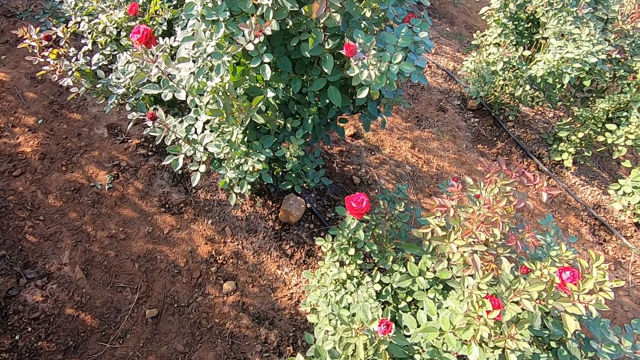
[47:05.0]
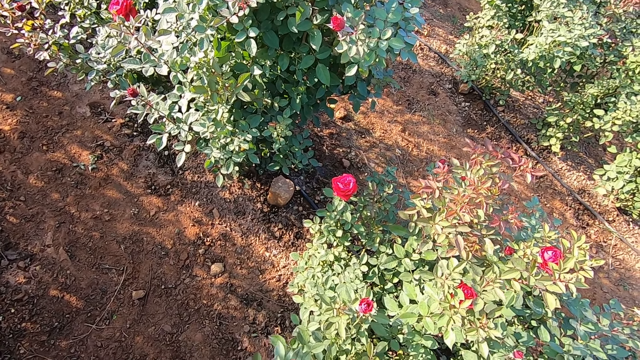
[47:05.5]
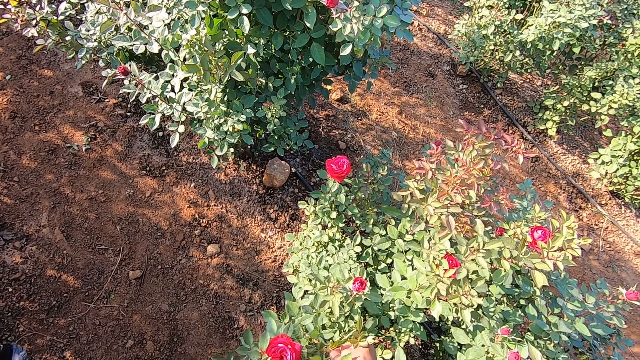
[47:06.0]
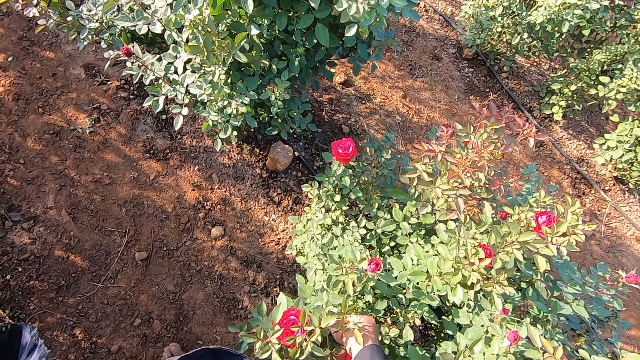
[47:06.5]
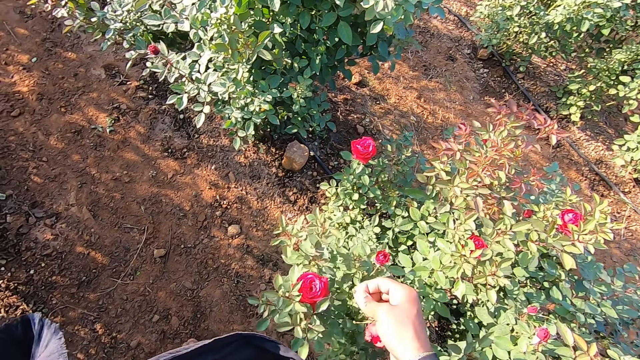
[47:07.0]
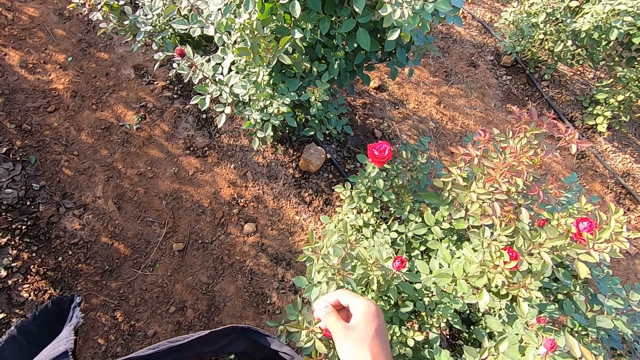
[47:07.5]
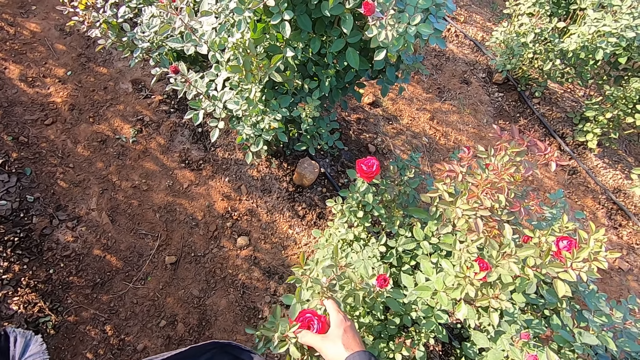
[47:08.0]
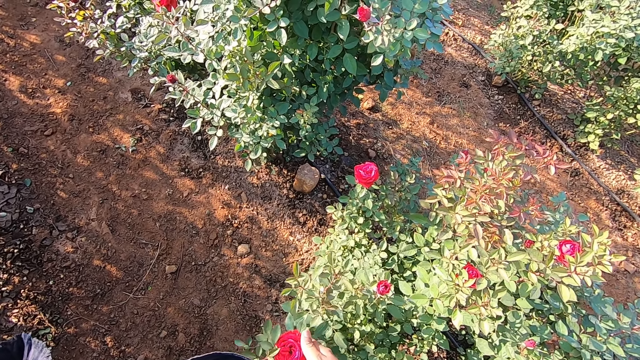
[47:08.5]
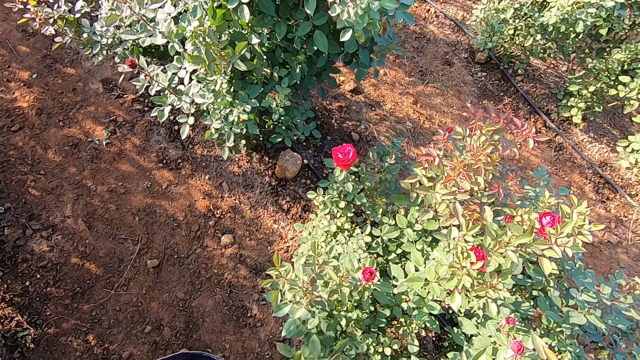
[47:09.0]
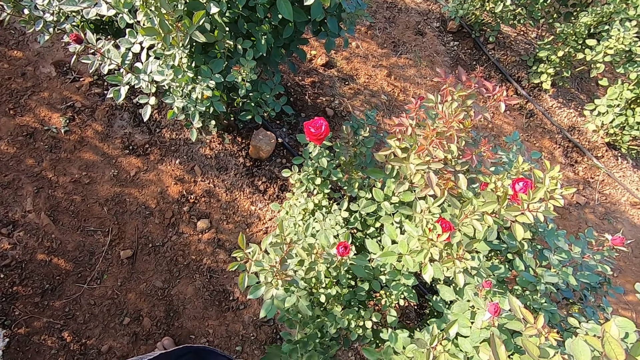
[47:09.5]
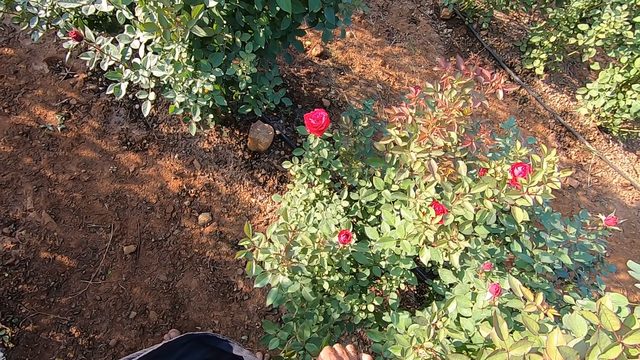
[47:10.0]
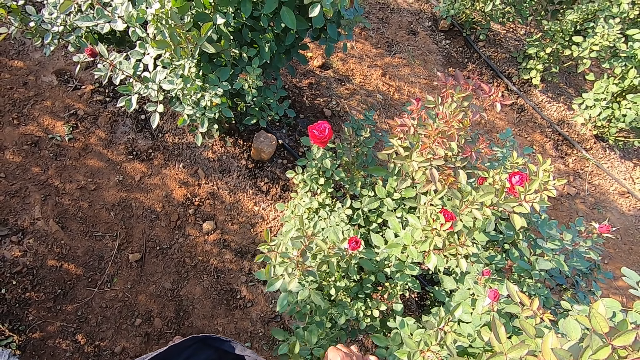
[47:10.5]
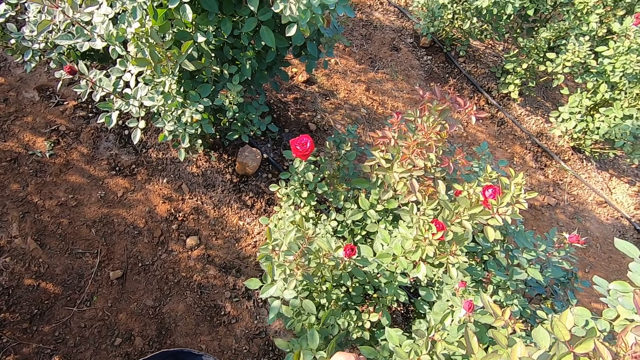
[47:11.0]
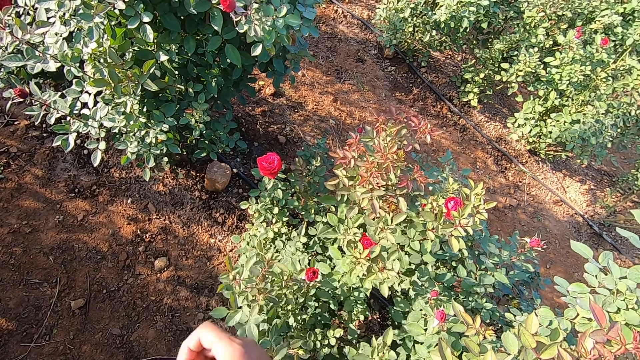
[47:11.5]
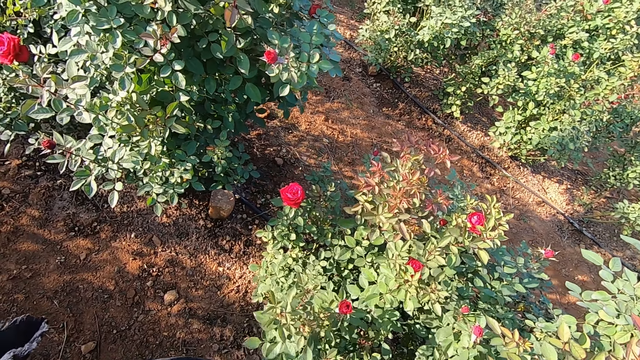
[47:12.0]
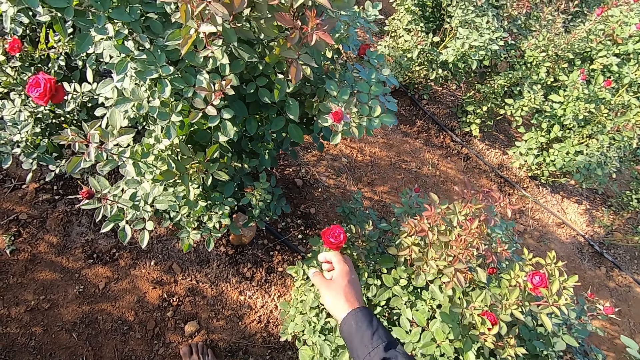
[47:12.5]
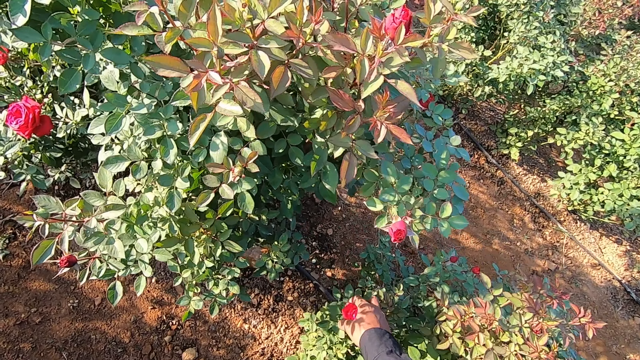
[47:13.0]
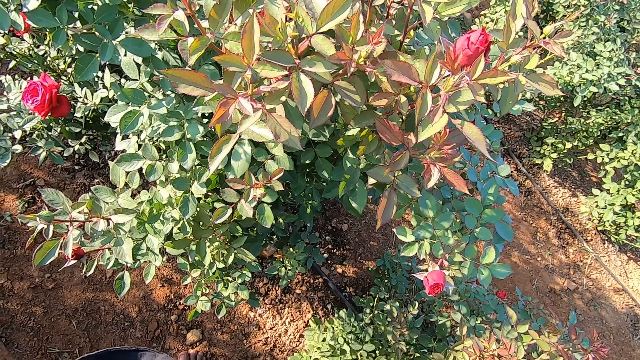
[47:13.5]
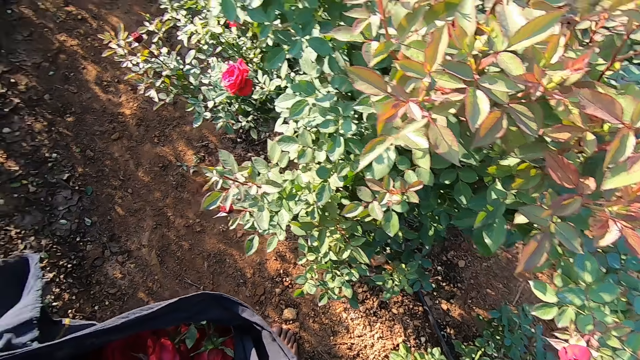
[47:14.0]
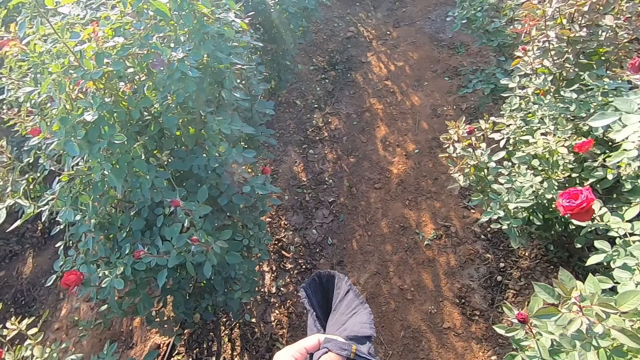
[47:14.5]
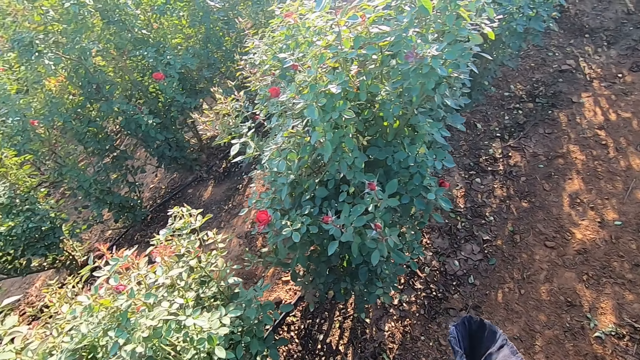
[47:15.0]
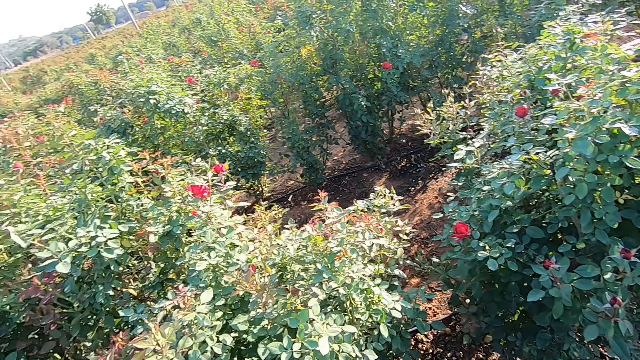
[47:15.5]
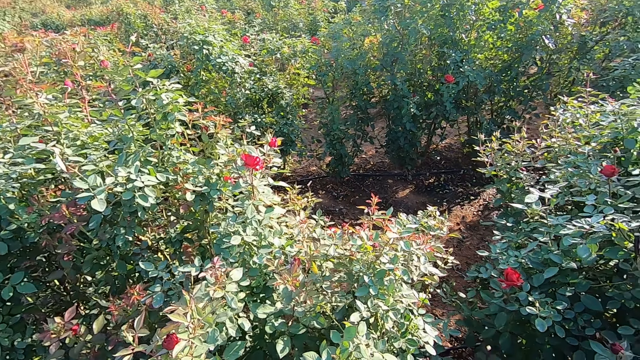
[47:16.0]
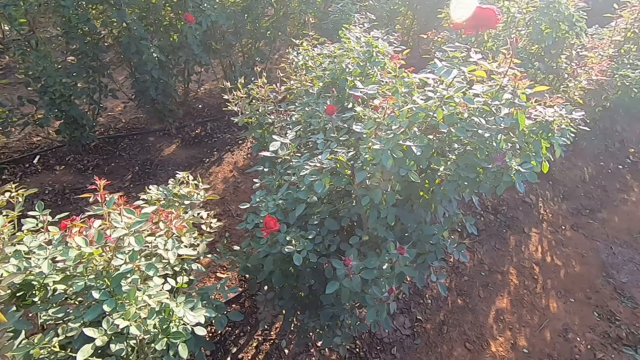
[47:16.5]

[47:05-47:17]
The camera wearer puts the flower bud in the bag in his left hand with his right hand. He picks a flower bud from the plant with his right hand. He puts the flower bud in the bag in his left hand with his right hand. He picks a flower bud from the plant with his right hand.

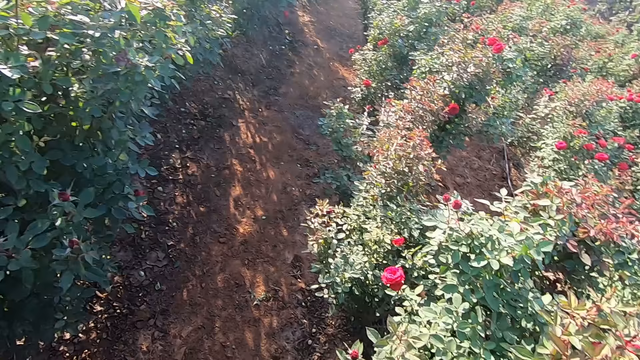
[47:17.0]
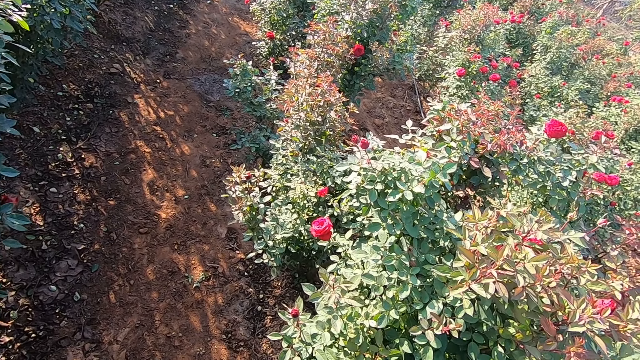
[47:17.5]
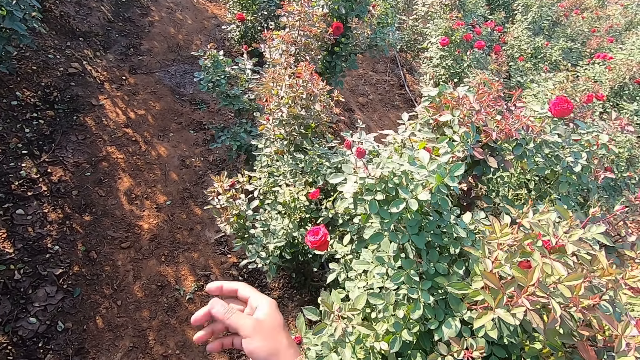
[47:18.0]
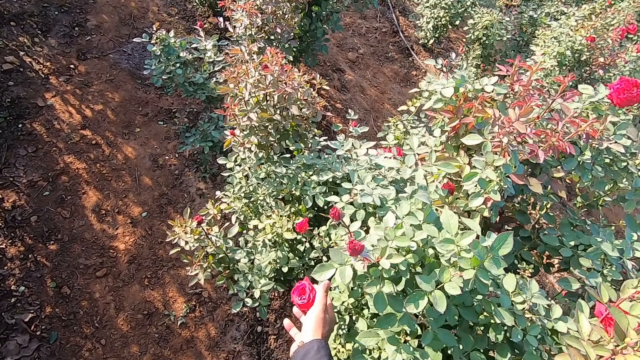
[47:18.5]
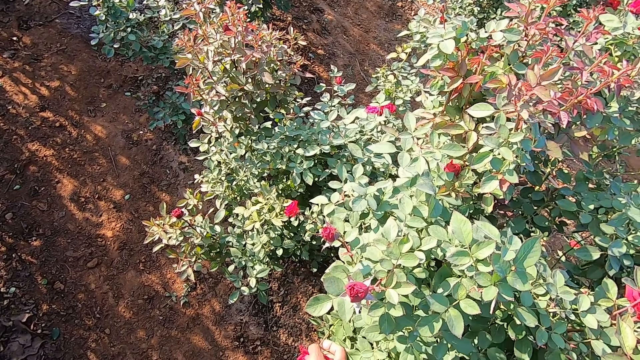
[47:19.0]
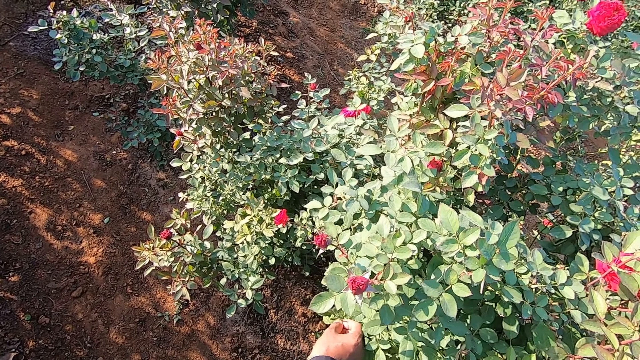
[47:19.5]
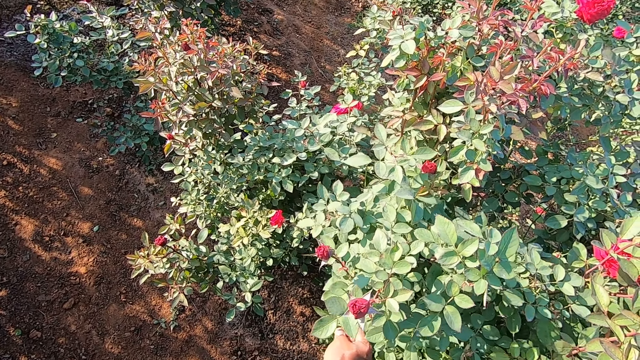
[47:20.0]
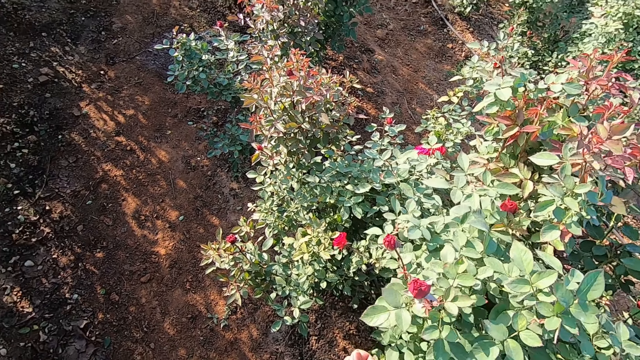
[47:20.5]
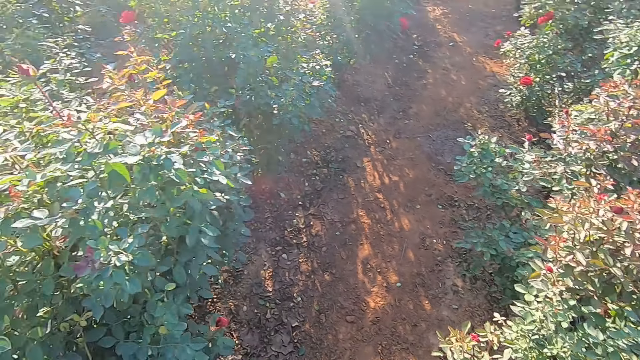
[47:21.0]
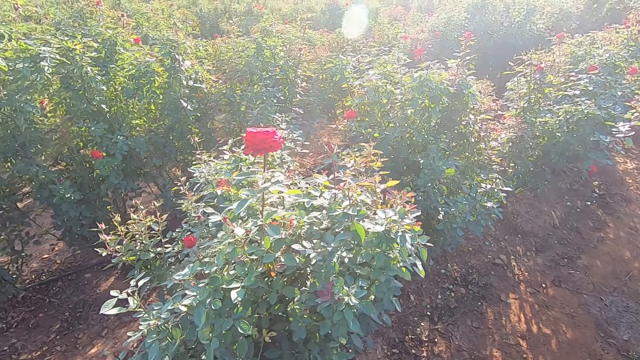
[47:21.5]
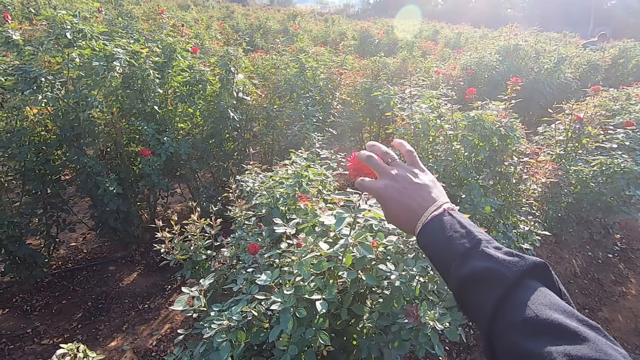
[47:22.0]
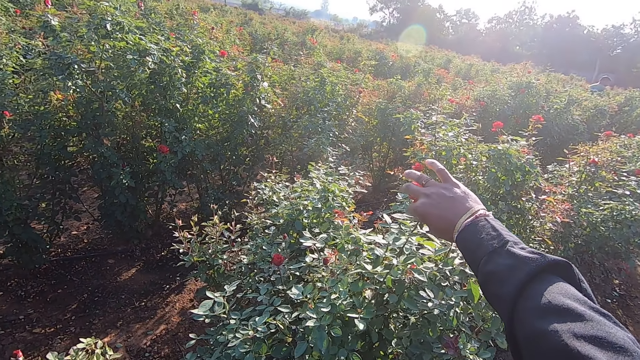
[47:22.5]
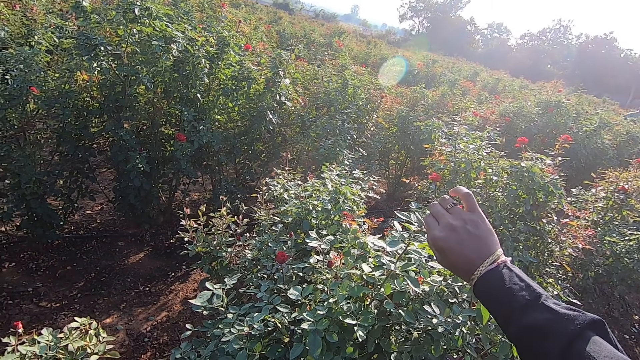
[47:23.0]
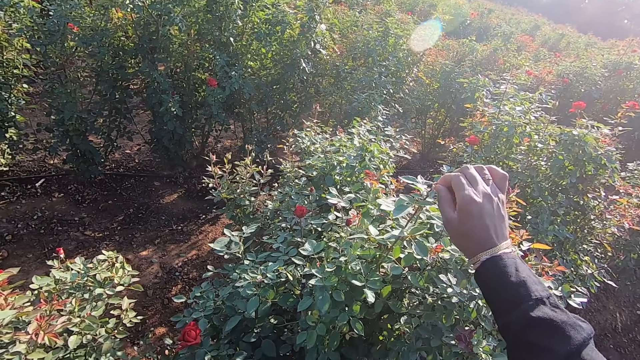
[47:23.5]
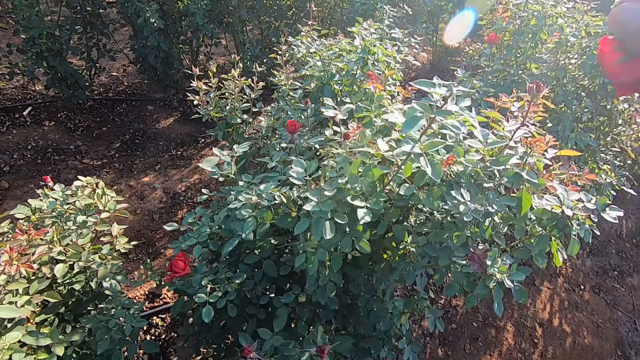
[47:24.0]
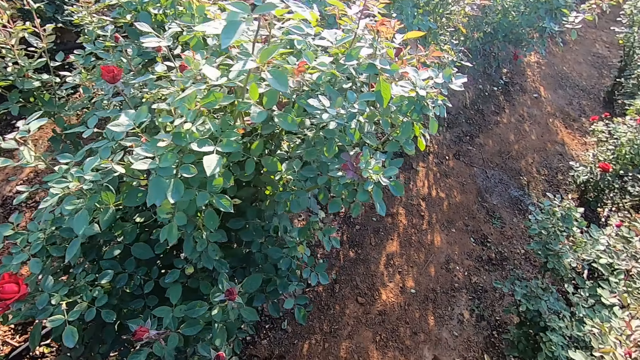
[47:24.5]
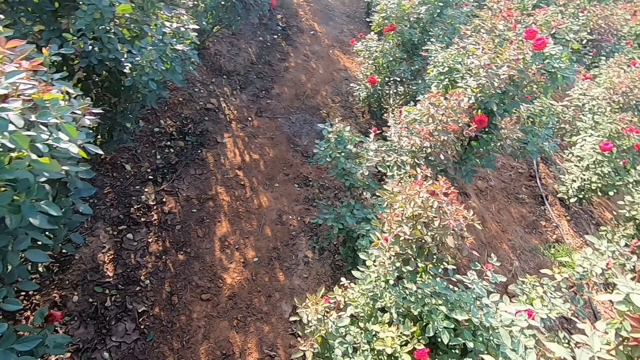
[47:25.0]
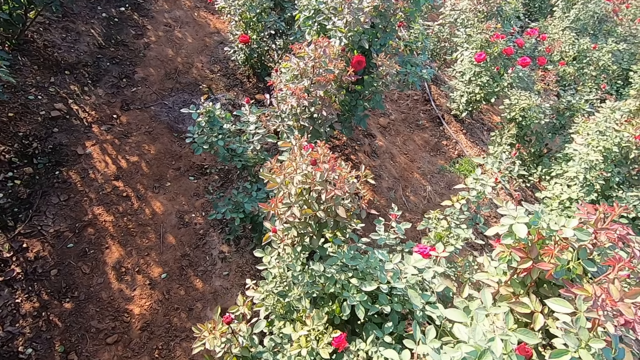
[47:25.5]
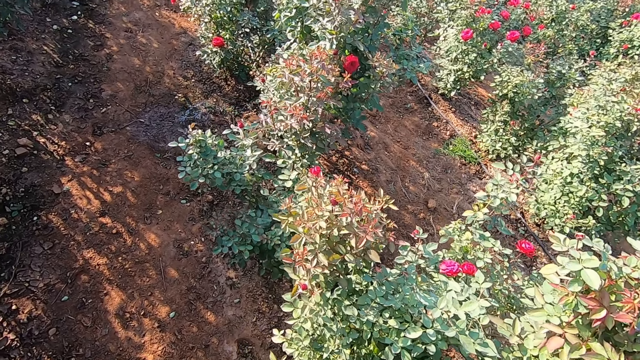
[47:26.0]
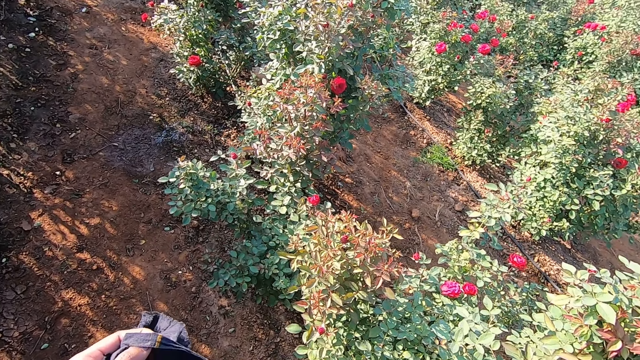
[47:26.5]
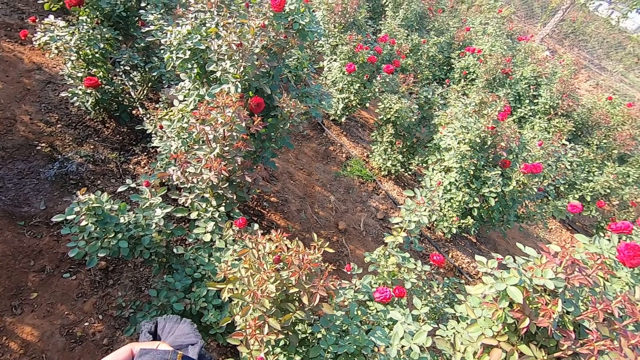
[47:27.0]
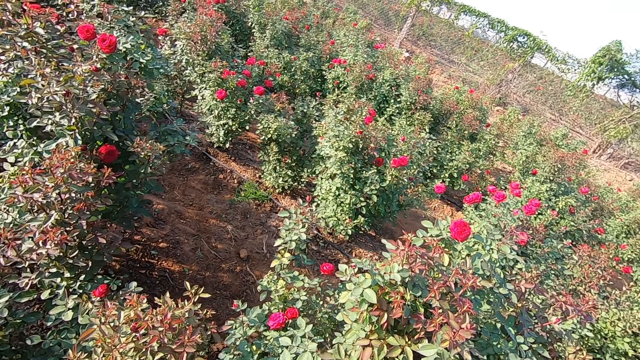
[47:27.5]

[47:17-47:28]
The camera wearer picks a flower bud from a plant with his right hand. He picks a flower bud from the plant with his right hand again. He holds the bag with the left hand. He adjusts the bag in his left hand.
